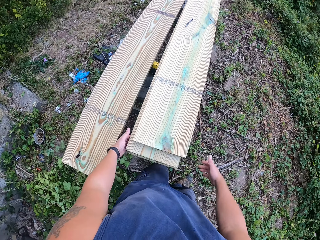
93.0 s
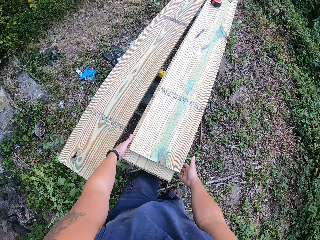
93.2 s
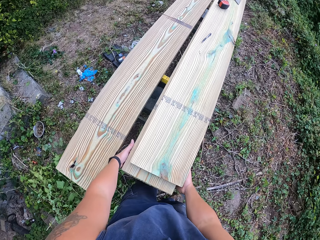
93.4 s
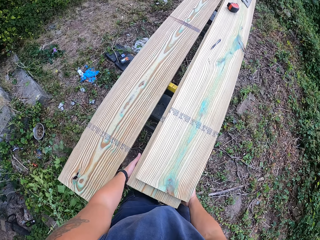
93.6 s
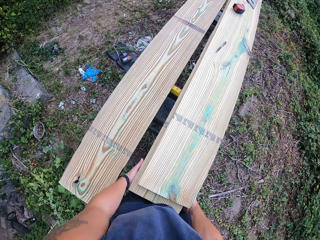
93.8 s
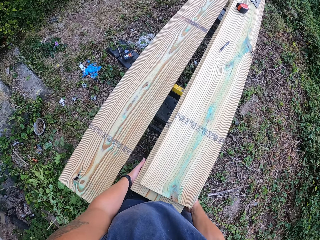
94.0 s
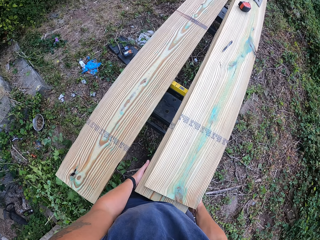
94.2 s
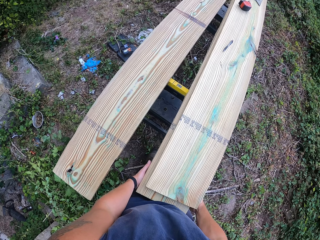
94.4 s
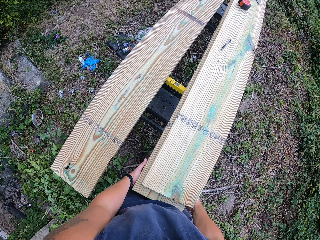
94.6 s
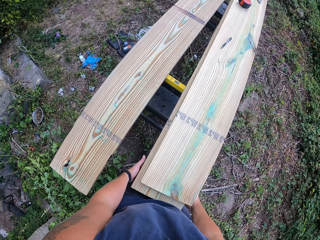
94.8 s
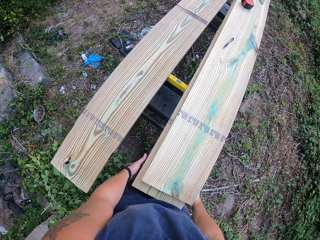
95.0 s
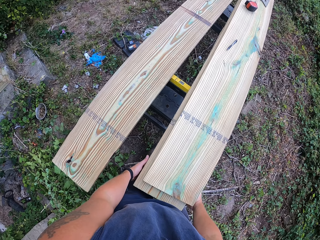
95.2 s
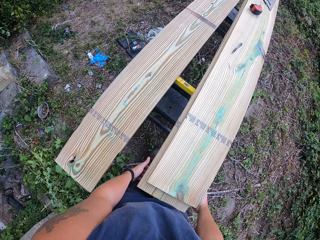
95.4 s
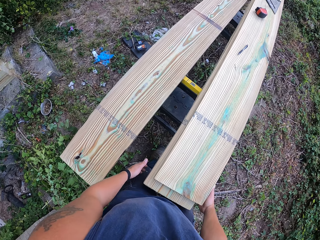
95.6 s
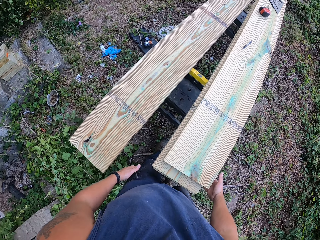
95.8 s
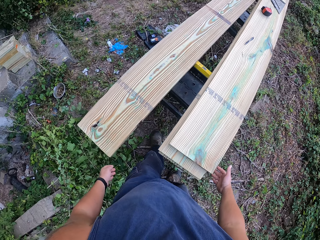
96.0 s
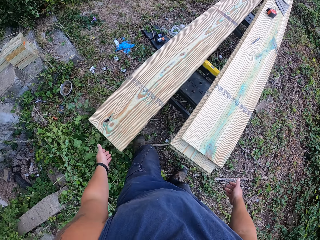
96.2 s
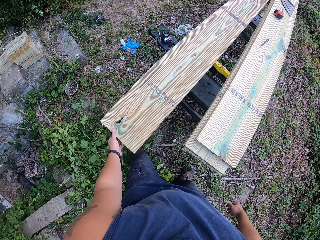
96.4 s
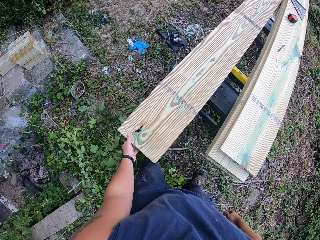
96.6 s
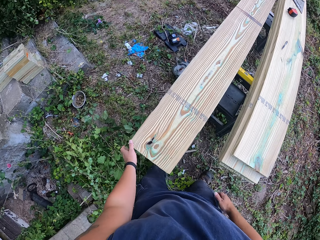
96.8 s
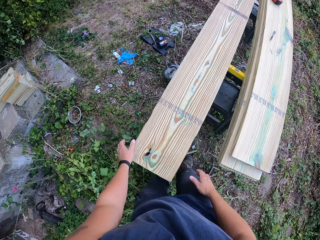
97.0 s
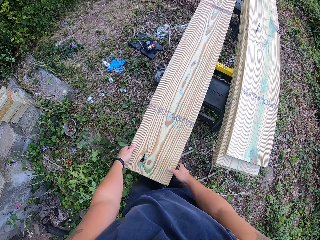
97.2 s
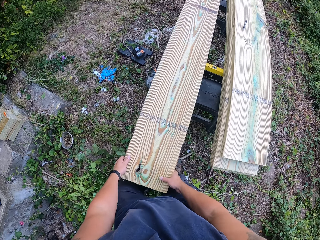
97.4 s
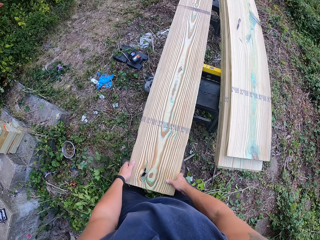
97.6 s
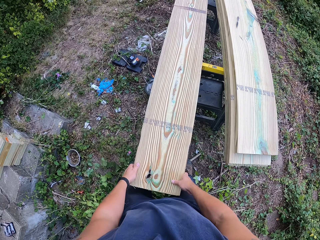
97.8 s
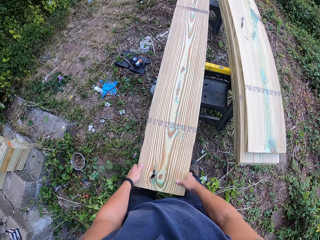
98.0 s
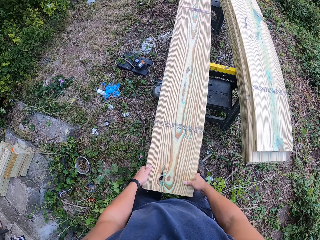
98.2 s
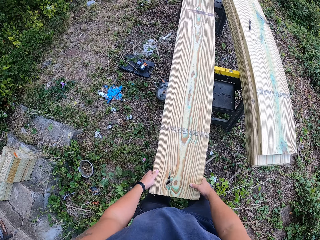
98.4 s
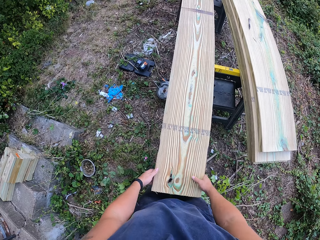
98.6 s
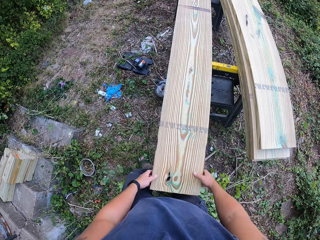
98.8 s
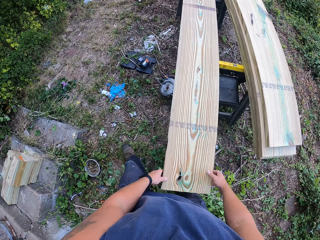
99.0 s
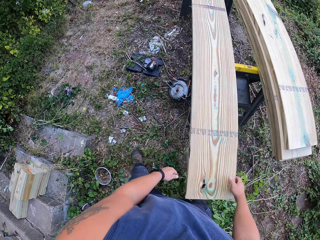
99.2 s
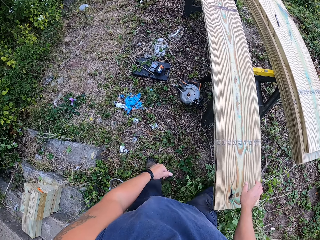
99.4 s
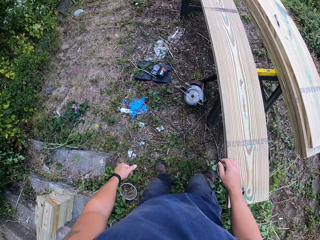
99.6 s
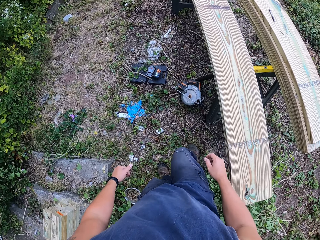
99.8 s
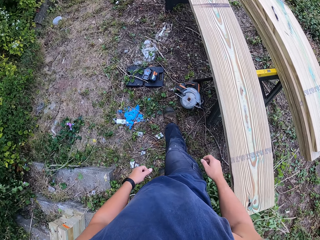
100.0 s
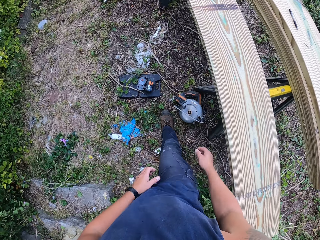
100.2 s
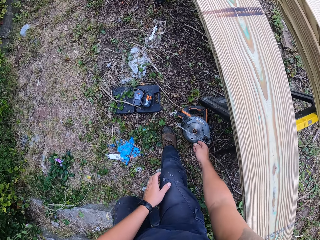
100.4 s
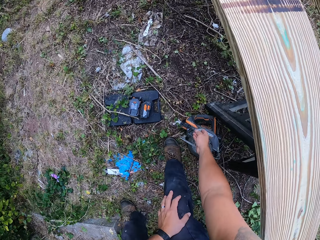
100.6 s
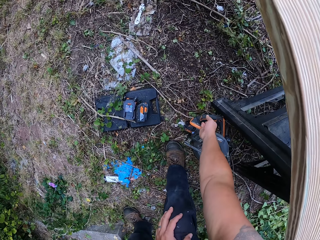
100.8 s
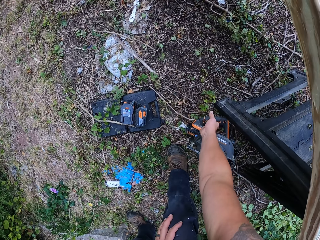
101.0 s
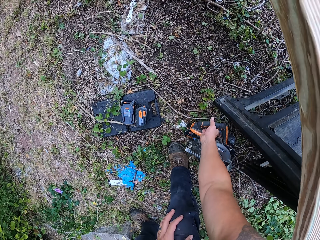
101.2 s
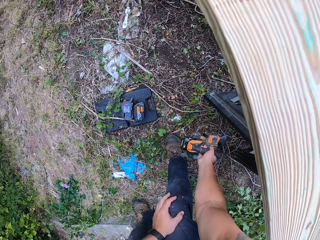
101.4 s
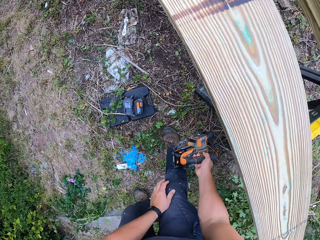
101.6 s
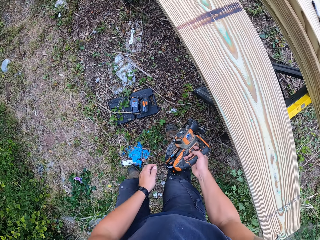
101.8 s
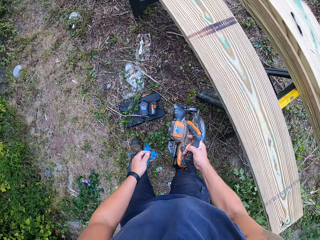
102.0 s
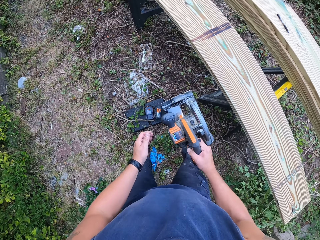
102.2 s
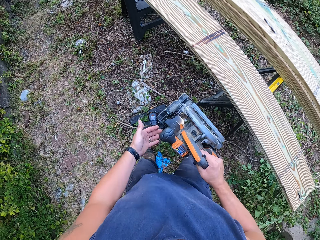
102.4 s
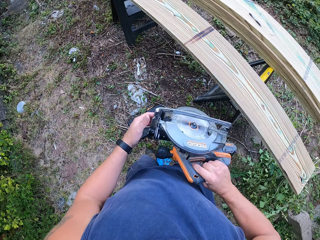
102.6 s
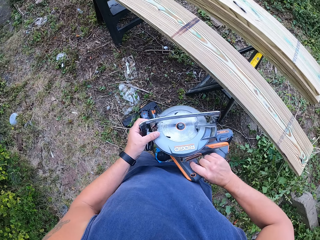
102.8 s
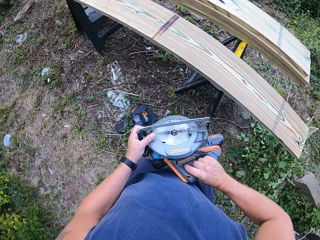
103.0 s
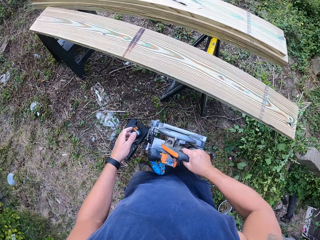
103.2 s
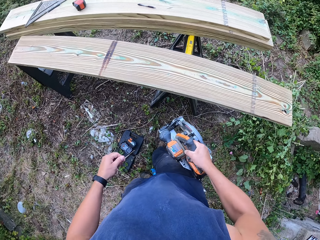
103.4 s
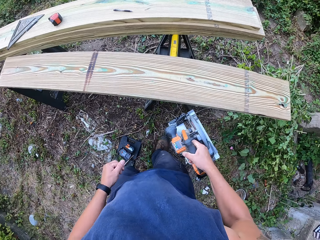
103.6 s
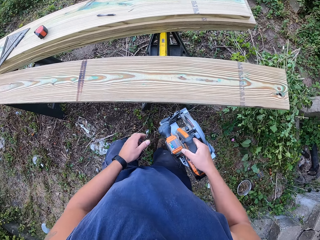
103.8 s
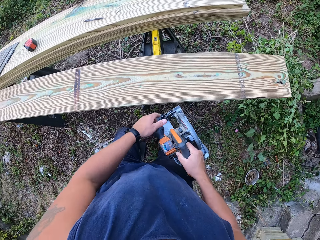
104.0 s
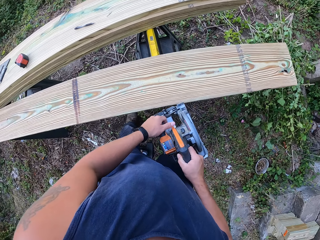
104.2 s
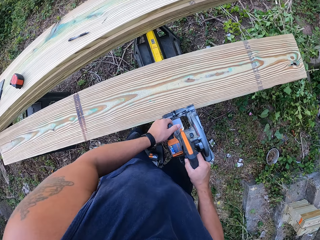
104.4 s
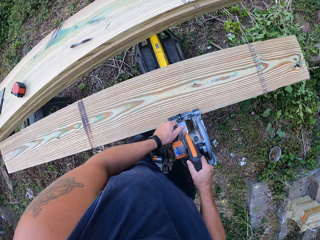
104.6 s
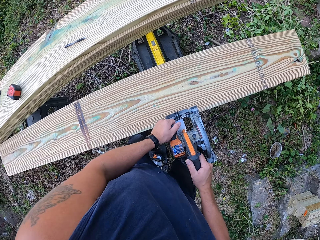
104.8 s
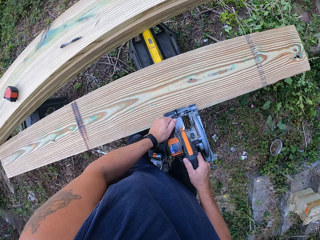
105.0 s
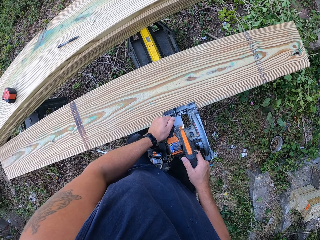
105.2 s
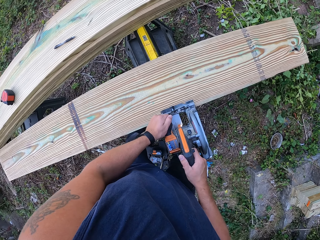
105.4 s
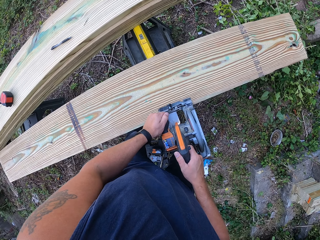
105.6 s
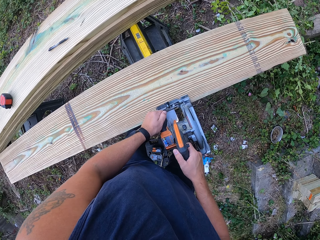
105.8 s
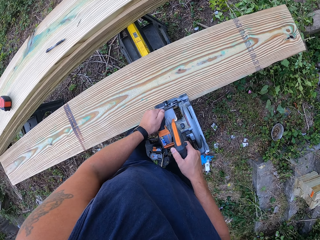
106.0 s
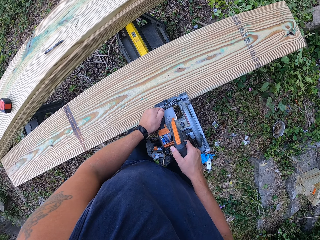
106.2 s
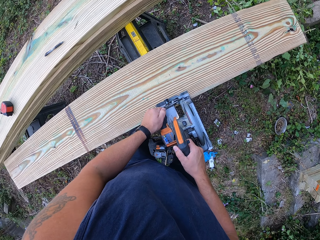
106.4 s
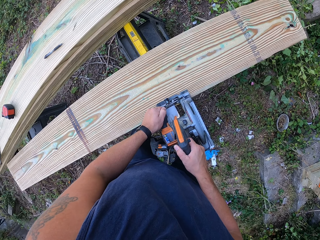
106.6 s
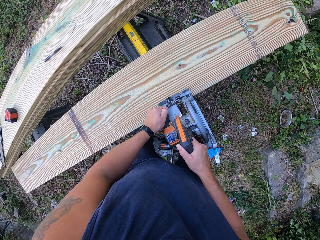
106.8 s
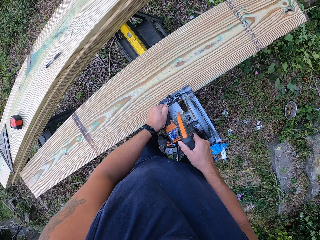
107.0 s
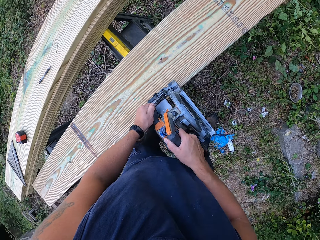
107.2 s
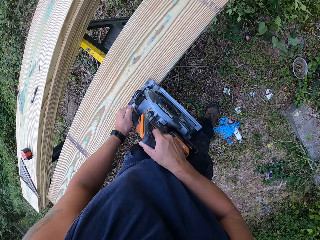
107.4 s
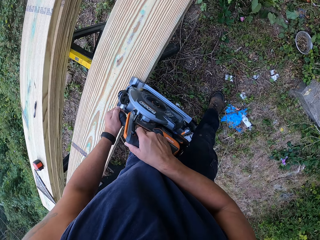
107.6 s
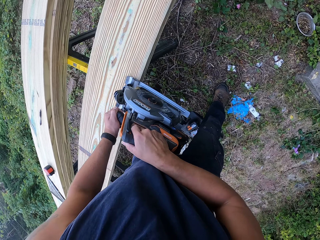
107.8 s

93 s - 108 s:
The camera wearer moves the second plank of wood on the lift with both of his hands. He moves the first plank of wood on the lift with both of his hands. He aligns the measured polished wood. He picks up a circular saw from the floor with his right hand. He holds the circular saw with both of his hands. He places the circular saw on the first plank of wood on the lift with both hands. He starts to cut the measured polished wood.

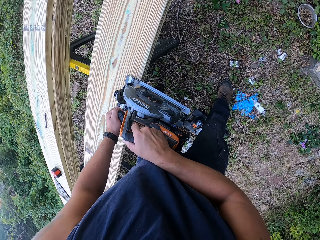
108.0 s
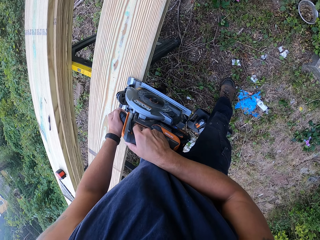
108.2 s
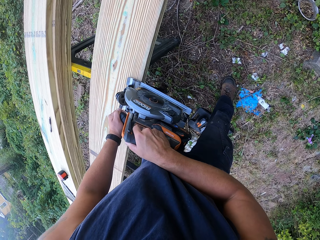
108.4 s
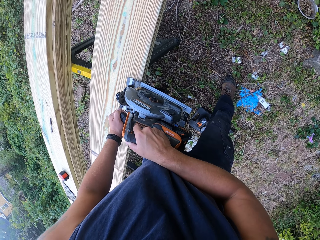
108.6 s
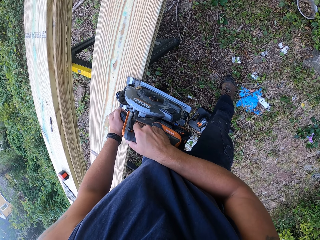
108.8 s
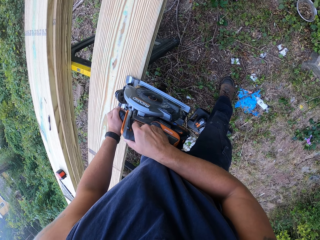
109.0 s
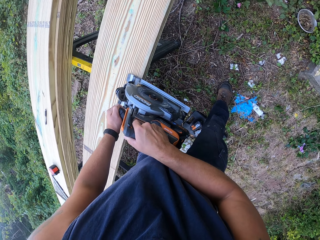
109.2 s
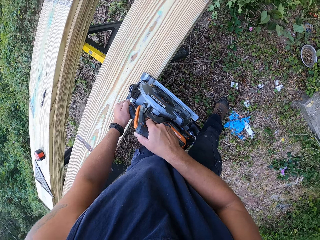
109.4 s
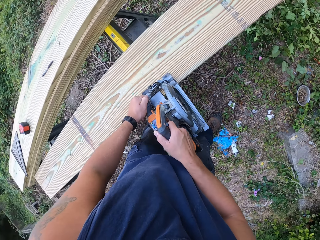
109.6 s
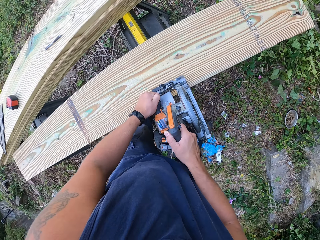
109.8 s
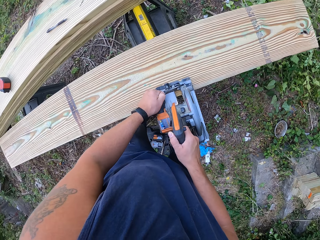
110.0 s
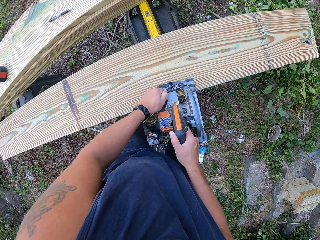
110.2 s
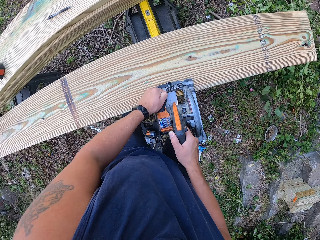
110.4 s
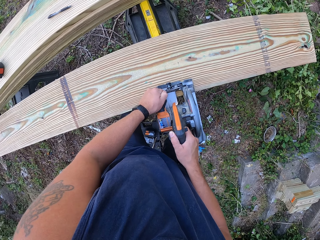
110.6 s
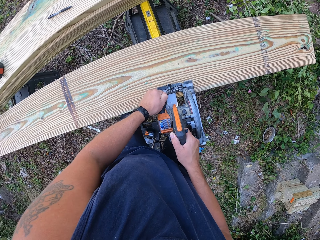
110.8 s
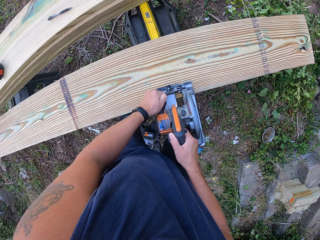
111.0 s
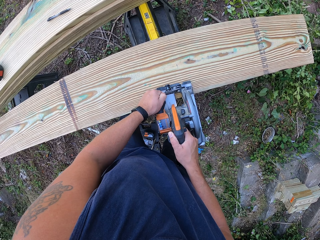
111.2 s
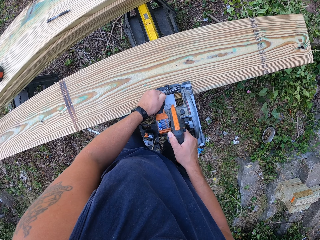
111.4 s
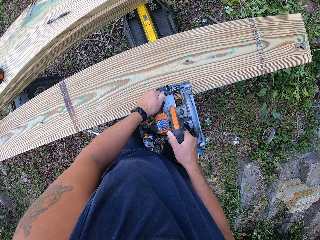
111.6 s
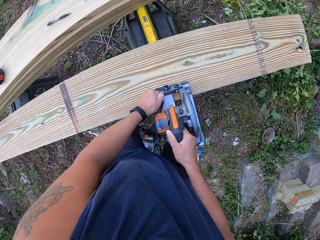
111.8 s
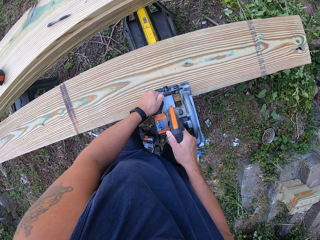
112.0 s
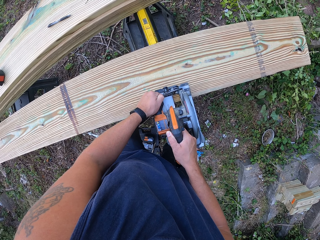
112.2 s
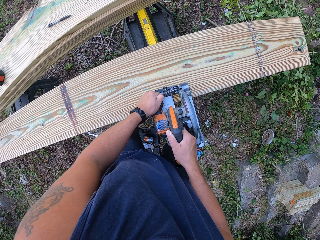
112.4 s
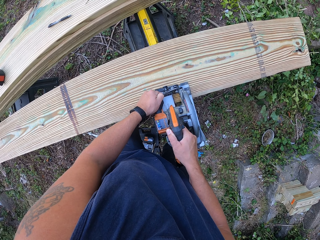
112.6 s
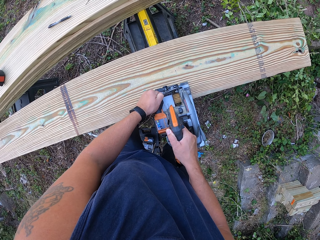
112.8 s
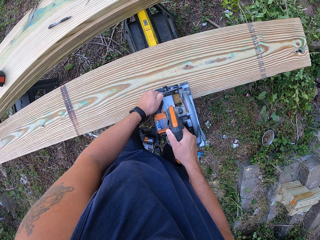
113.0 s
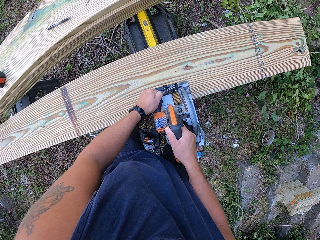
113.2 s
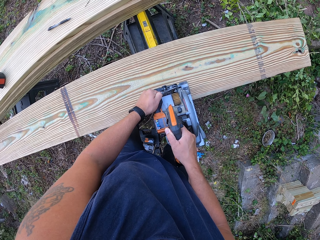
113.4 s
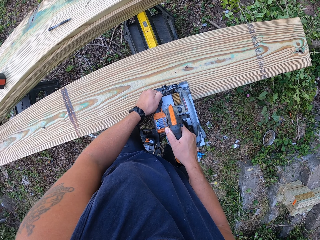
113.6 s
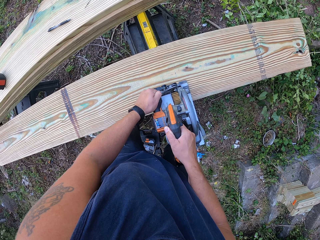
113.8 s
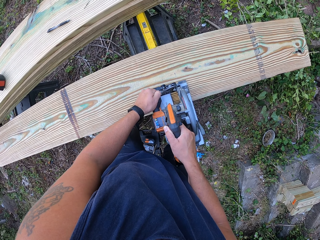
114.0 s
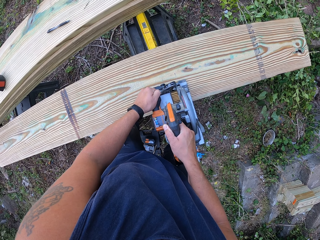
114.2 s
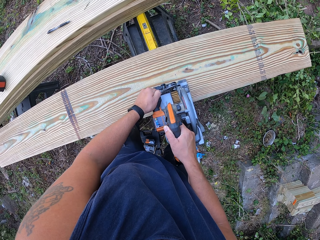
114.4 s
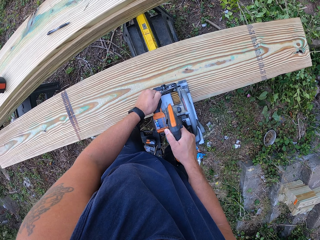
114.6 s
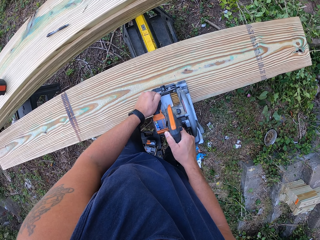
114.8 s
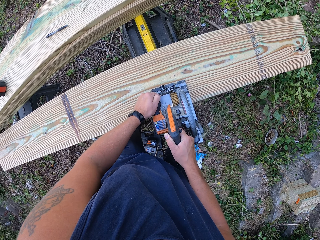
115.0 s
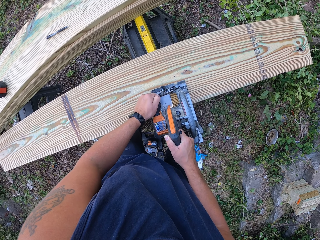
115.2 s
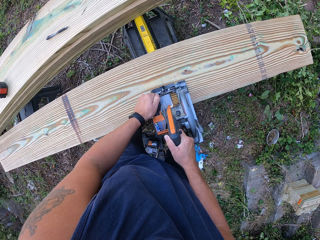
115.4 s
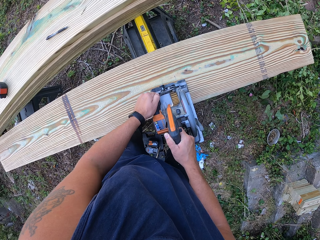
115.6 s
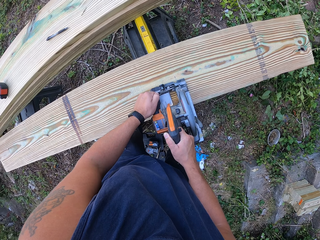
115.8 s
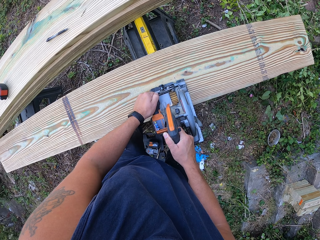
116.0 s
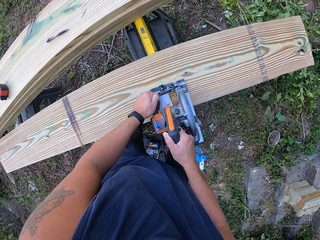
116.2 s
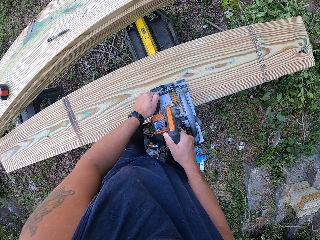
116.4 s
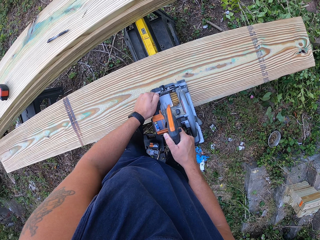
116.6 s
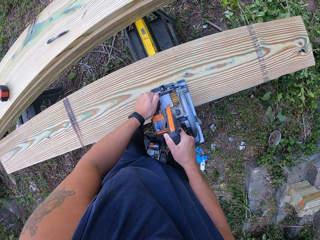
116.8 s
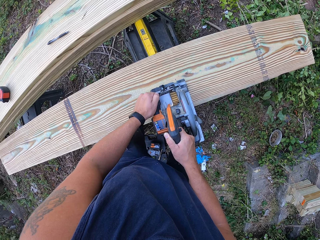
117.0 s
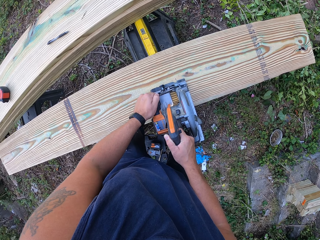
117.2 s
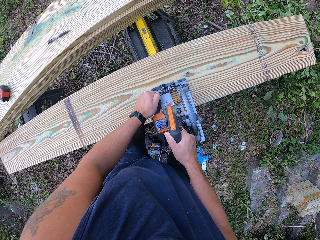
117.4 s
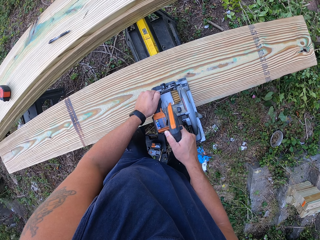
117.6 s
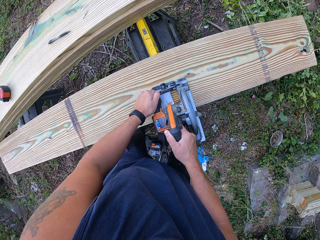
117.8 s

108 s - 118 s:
The camera wearer cuts the first plank of wood with the circular saw in both of his hands.
